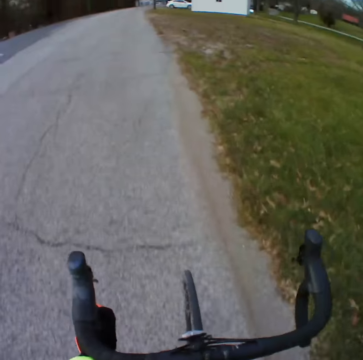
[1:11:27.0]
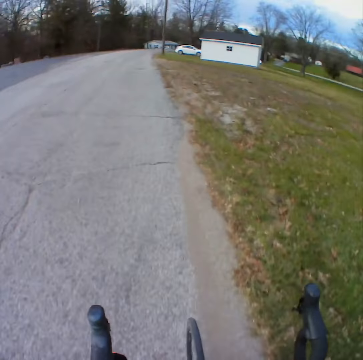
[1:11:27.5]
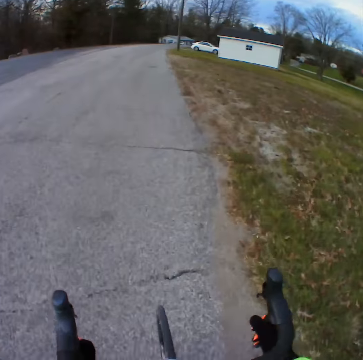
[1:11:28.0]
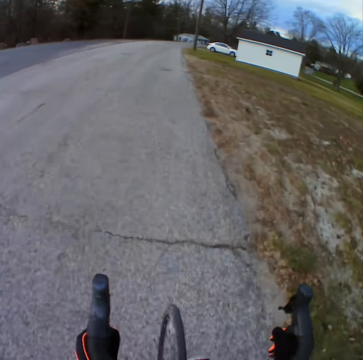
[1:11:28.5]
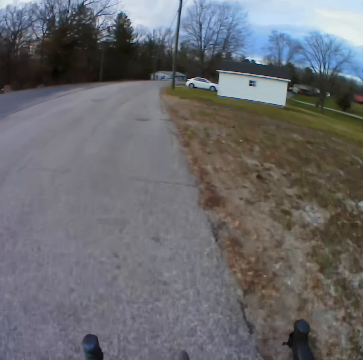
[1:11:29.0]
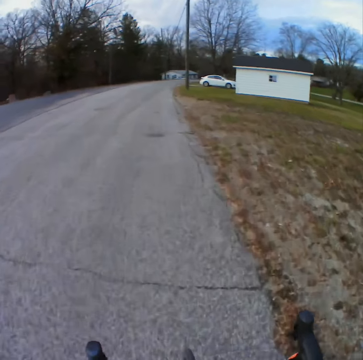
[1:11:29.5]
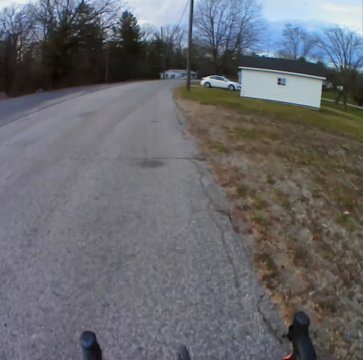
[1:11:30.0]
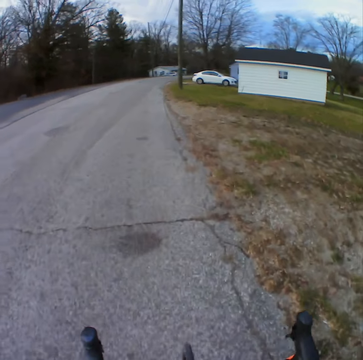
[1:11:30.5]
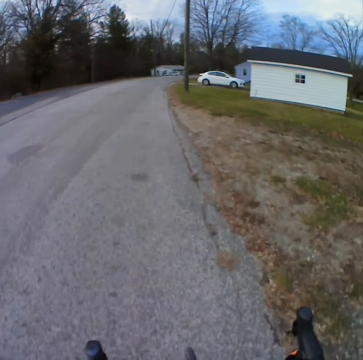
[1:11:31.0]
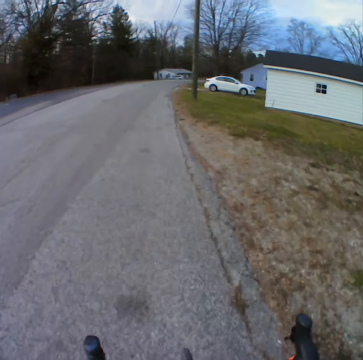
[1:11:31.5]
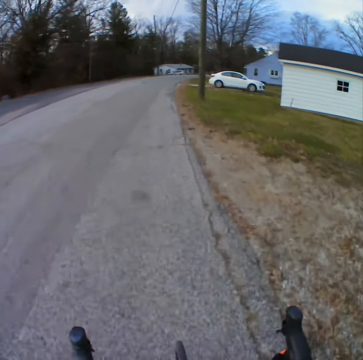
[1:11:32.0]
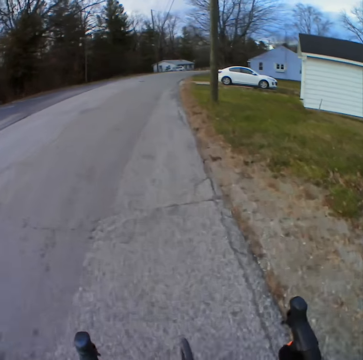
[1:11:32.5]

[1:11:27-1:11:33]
The camera wearer rides the bicycle. They put back the bottle.

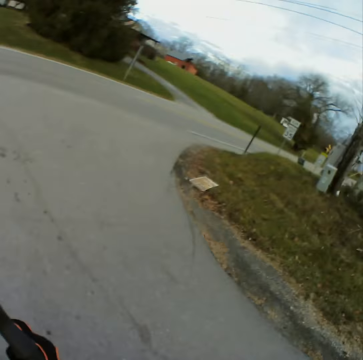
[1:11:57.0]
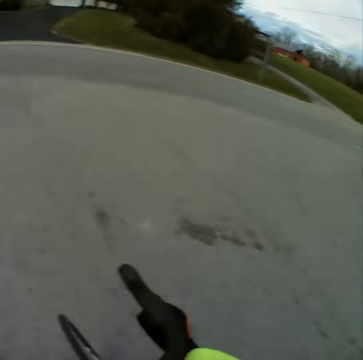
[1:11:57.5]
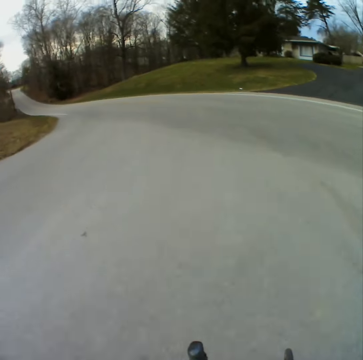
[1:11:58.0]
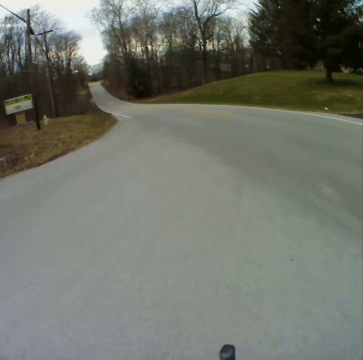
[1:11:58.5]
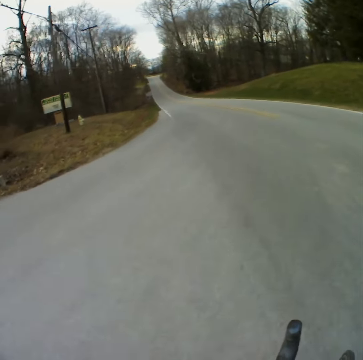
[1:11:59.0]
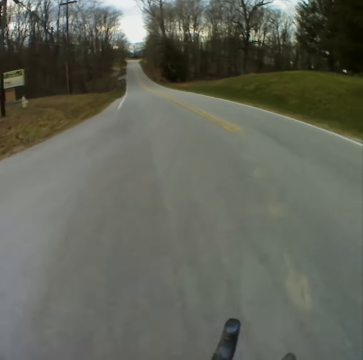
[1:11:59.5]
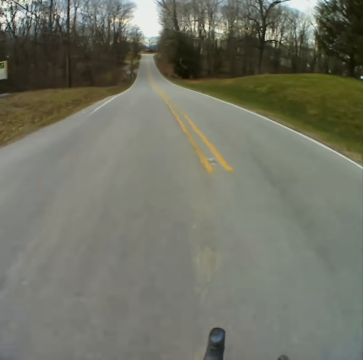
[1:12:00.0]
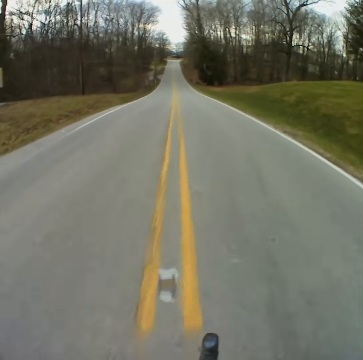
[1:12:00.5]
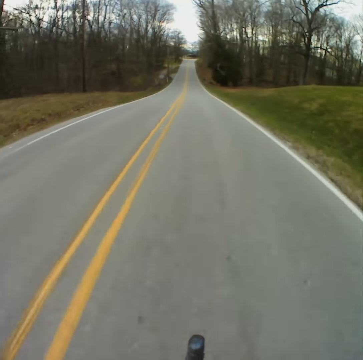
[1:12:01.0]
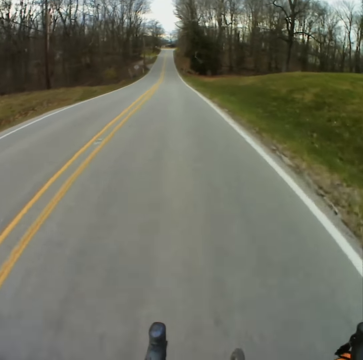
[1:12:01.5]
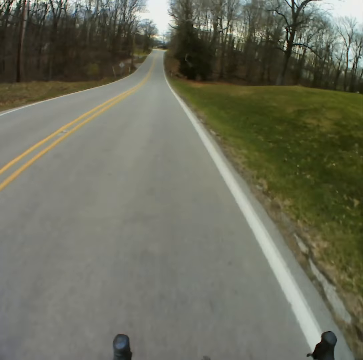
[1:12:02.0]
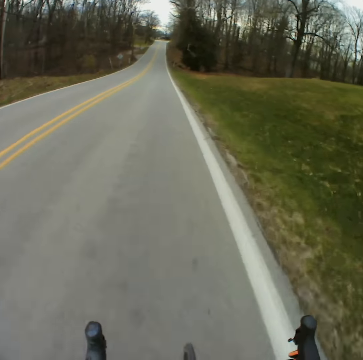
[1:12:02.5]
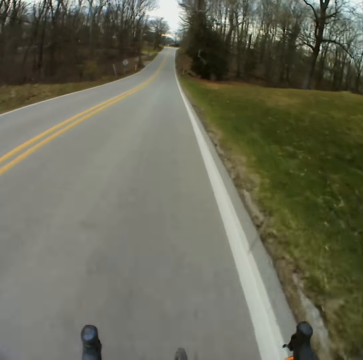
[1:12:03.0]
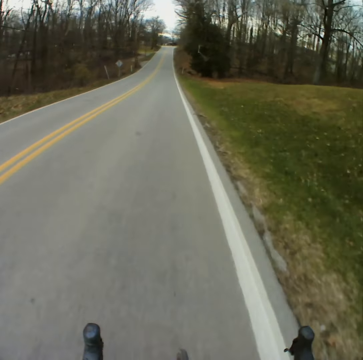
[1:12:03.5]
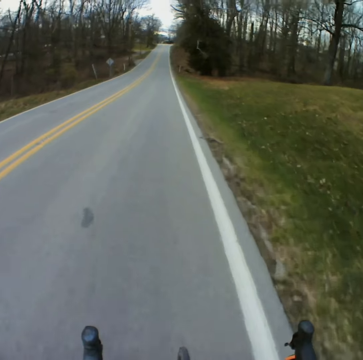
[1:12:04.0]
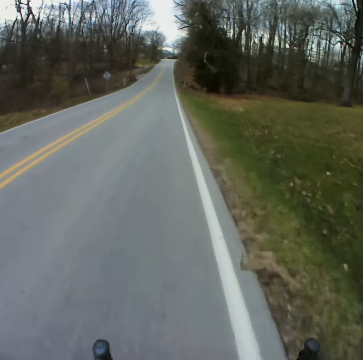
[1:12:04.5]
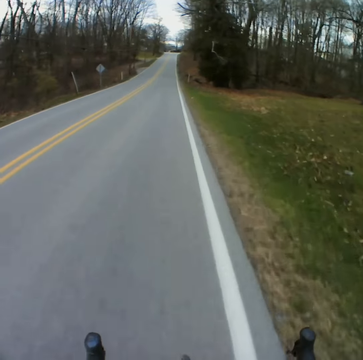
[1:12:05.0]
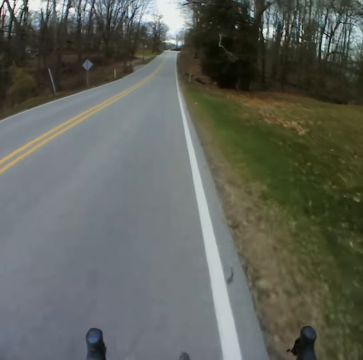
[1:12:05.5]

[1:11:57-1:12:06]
The camera wearer bends to the left. They ride the bicycle and make a bend.

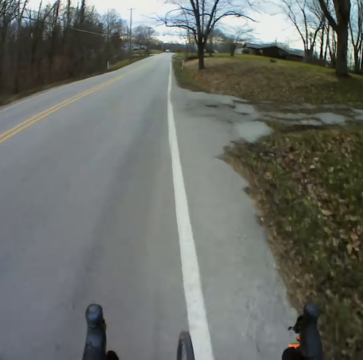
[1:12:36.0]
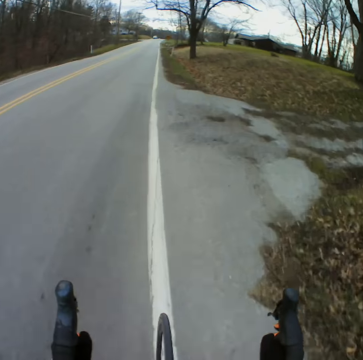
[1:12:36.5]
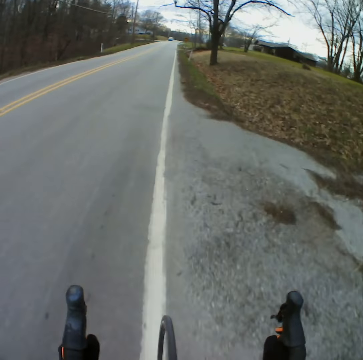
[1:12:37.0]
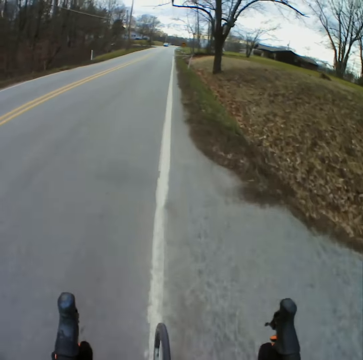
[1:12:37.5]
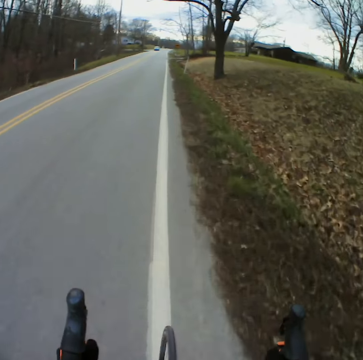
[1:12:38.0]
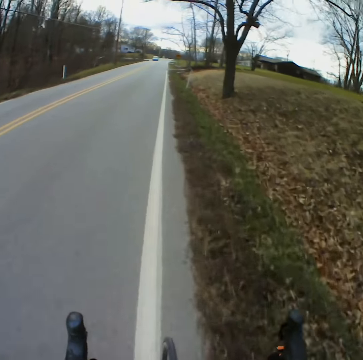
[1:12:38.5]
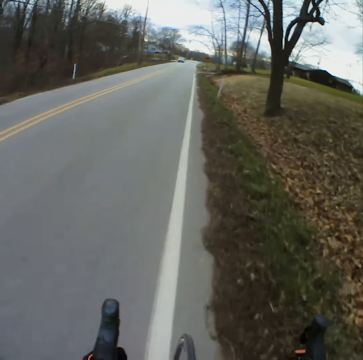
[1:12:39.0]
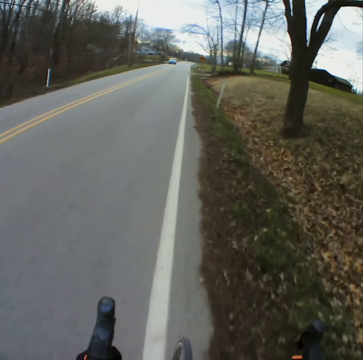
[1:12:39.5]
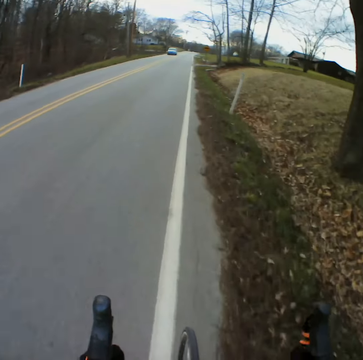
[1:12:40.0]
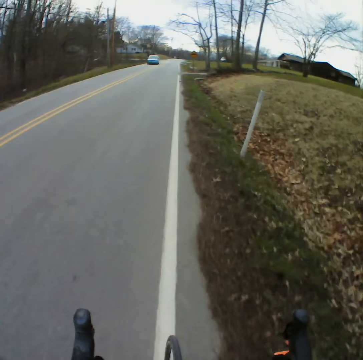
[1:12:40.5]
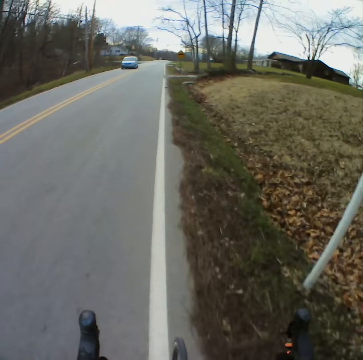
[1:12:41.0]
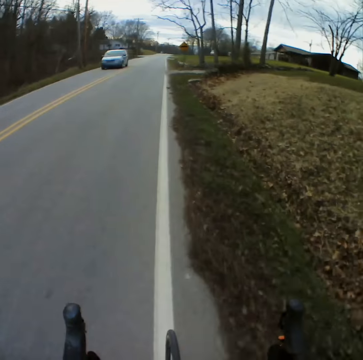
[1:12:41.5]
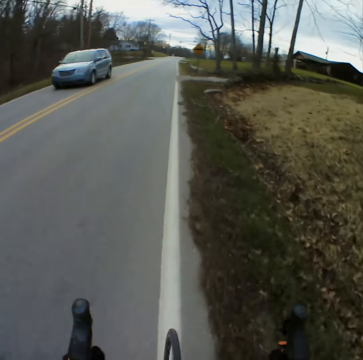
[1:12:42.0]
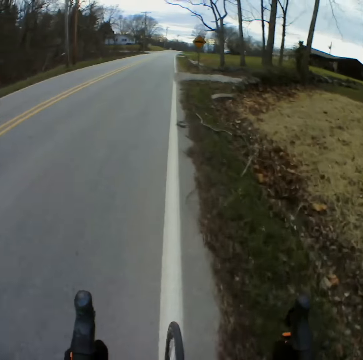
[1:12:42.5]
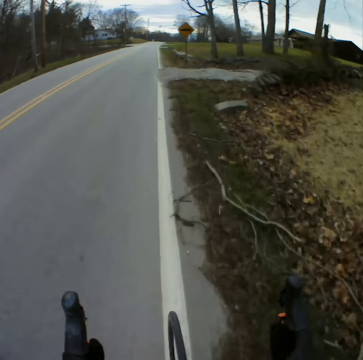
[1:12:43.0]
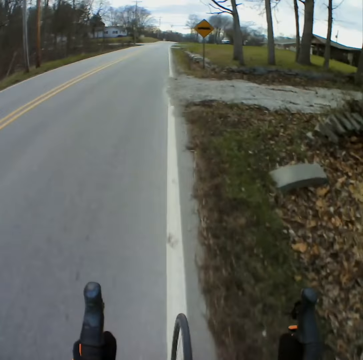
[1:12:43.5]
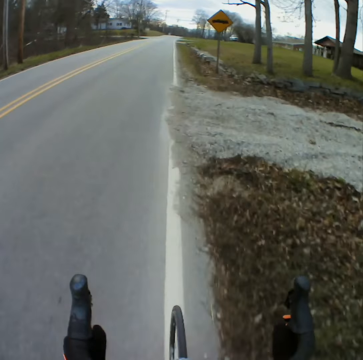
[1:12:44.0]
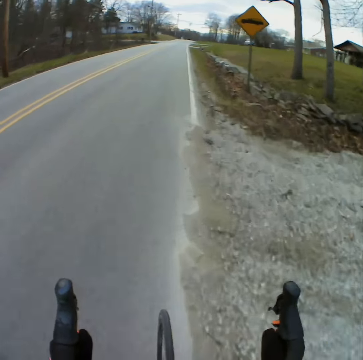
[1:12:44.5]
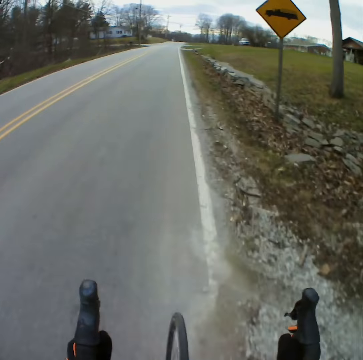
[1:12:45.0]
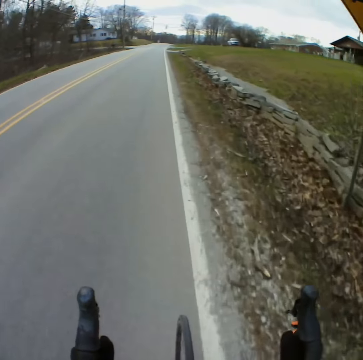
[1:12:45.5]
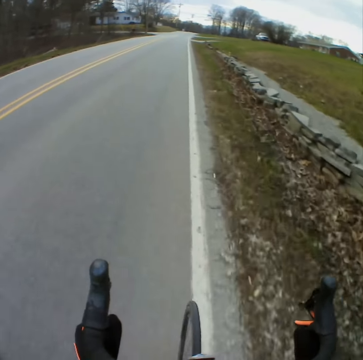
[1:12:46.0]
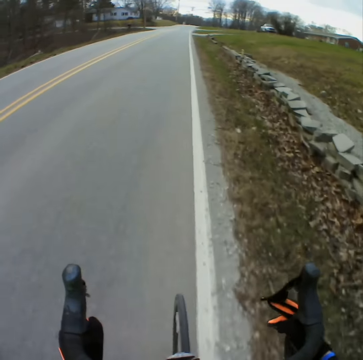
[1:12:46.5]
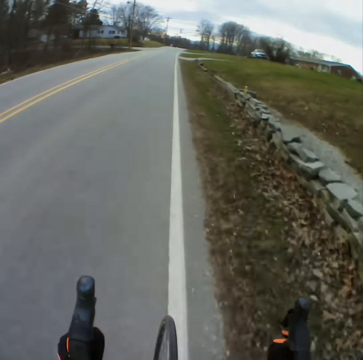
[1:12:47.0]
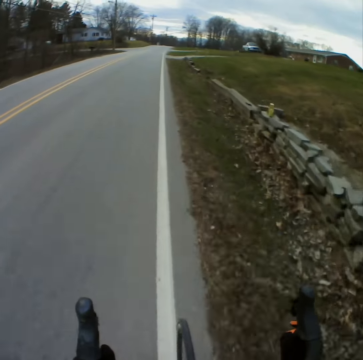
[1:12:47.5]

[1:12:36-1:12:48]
The camera wearer approaches the car in front. They overtake the car.

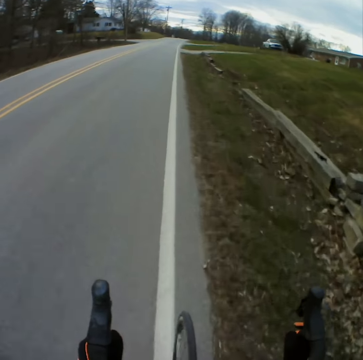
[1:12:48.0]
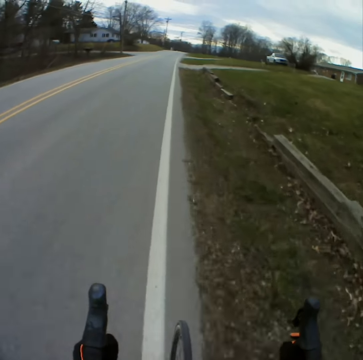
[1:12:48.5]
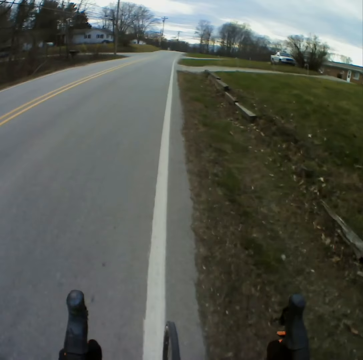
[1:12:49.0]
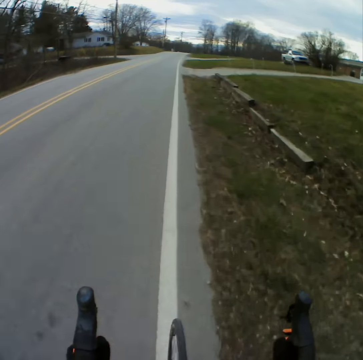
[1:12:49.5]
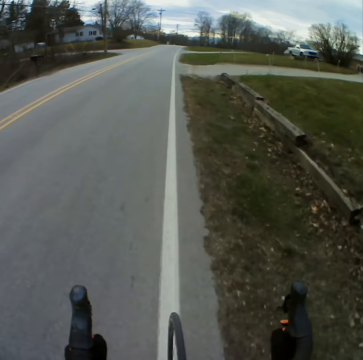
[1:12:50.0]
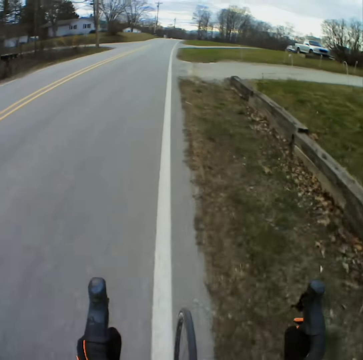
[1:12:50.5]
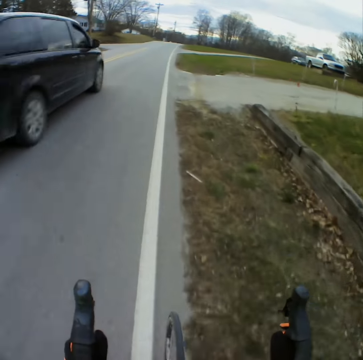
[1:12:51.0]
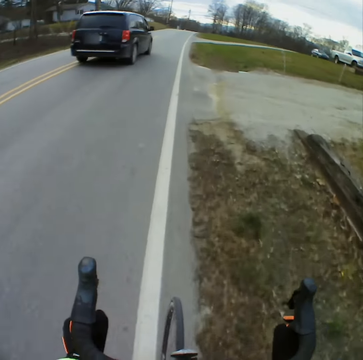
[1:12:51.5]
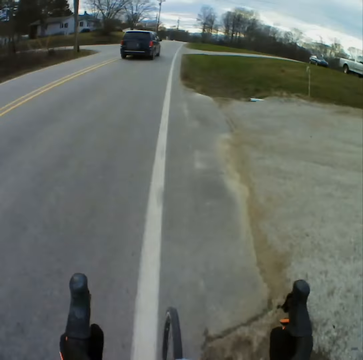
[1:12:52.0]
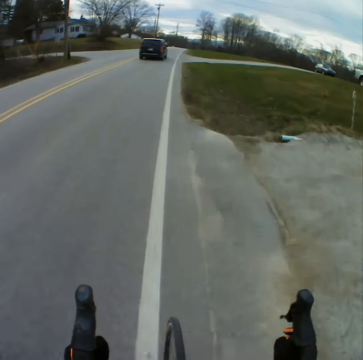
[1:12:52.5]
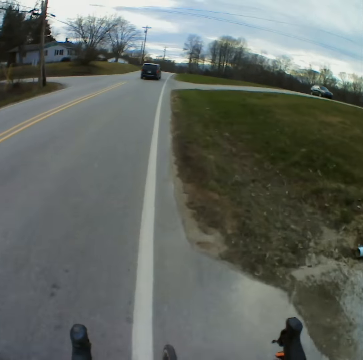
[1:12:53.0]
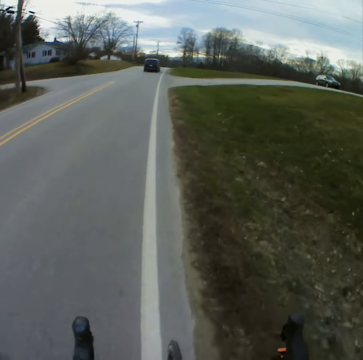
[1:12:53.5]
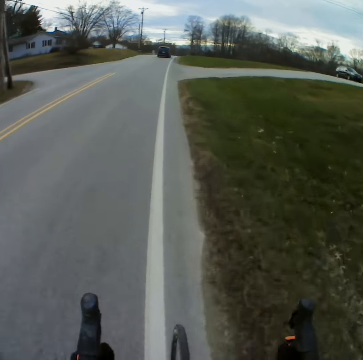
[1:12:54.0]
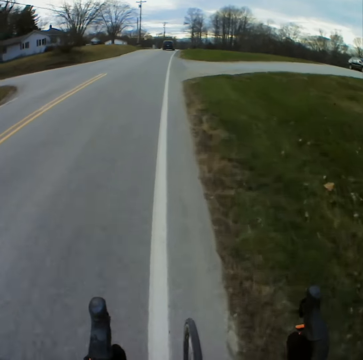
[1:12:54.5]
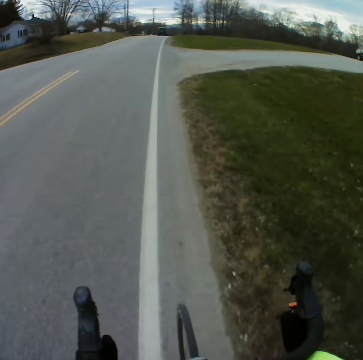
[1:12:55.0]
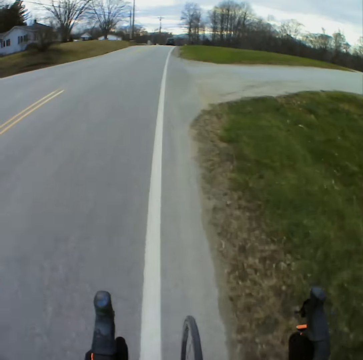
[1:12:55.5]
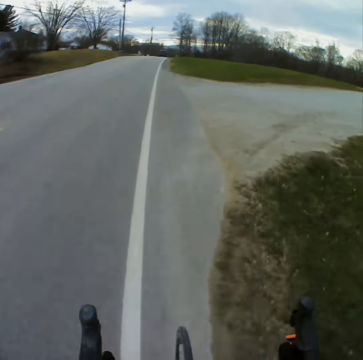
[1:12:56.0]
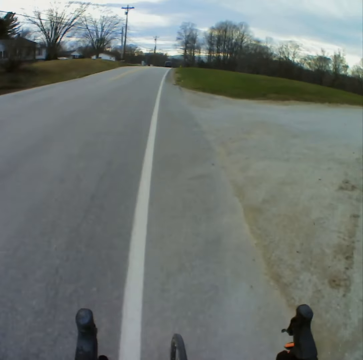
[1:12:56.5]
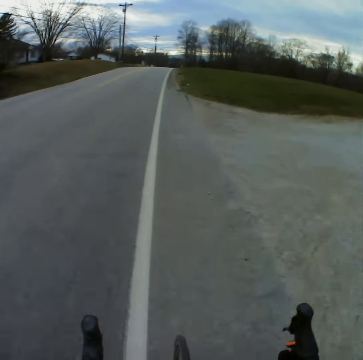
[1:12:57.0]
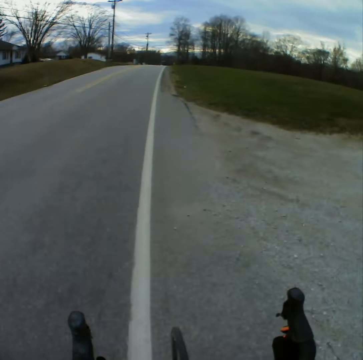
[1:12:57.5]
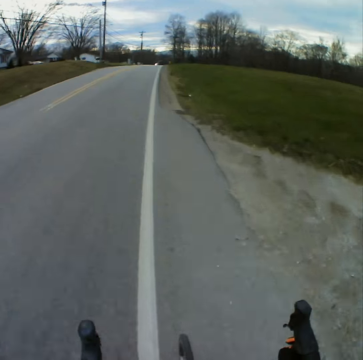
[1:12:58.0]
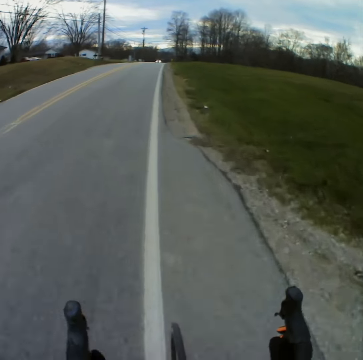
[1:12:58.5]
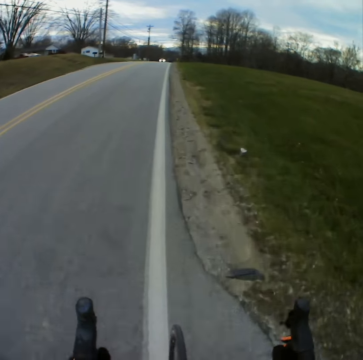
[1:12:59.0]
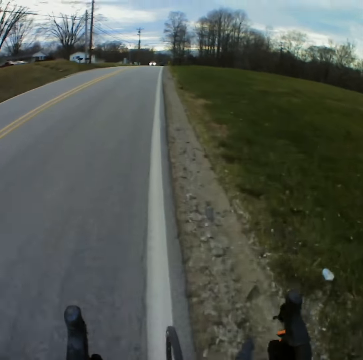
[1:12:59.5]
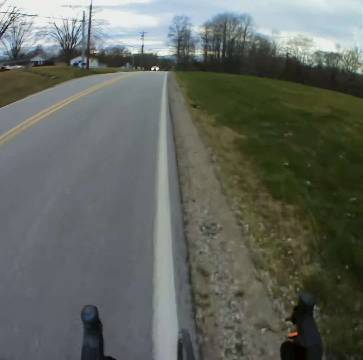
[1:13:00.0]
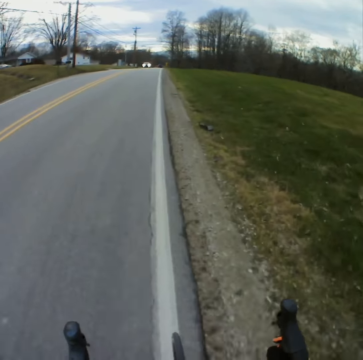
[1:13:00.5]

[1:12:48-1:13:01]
The camera wearer overtakes by the car.
